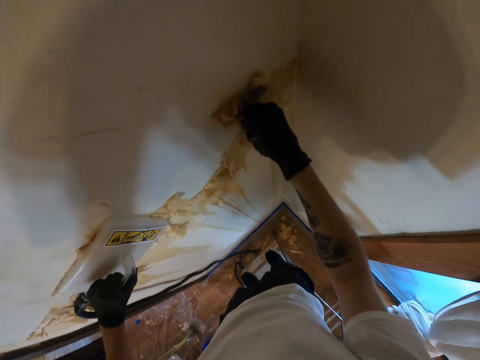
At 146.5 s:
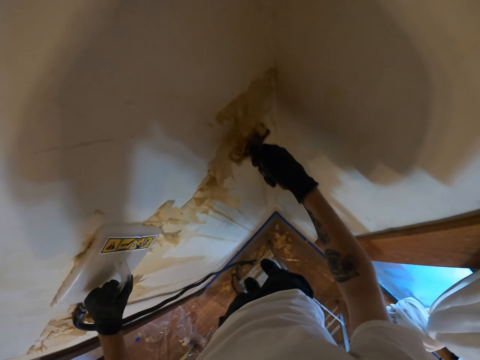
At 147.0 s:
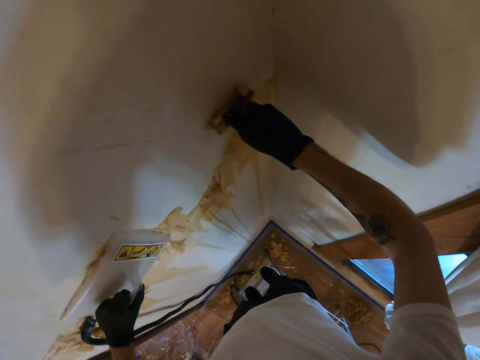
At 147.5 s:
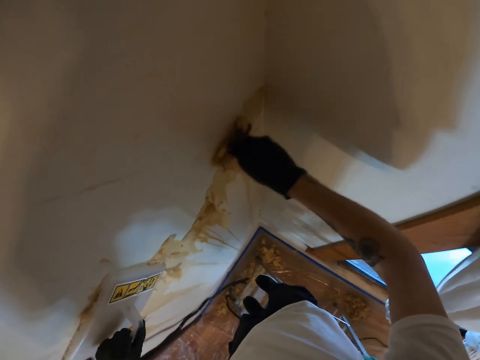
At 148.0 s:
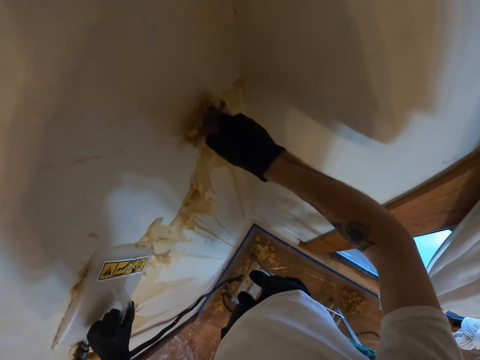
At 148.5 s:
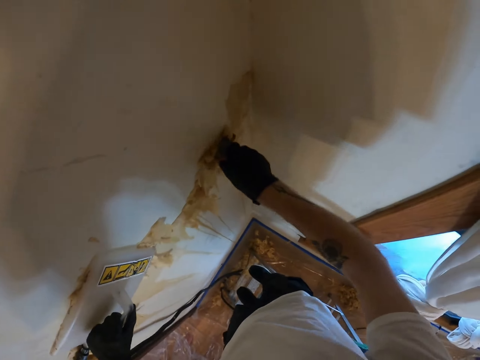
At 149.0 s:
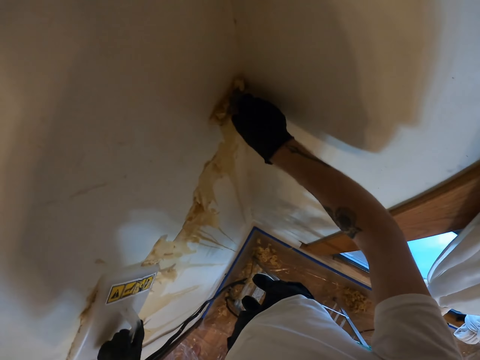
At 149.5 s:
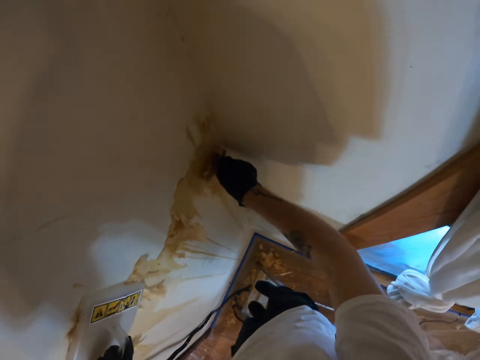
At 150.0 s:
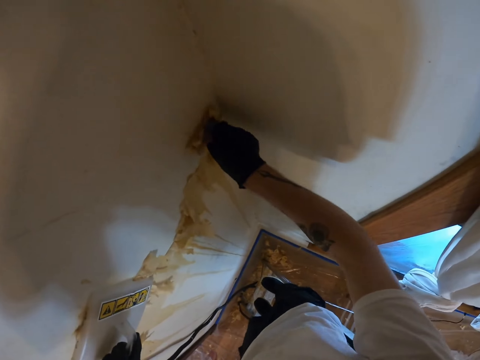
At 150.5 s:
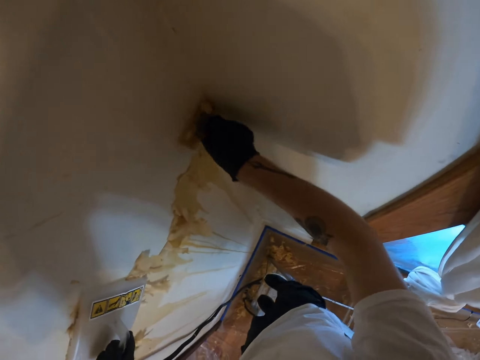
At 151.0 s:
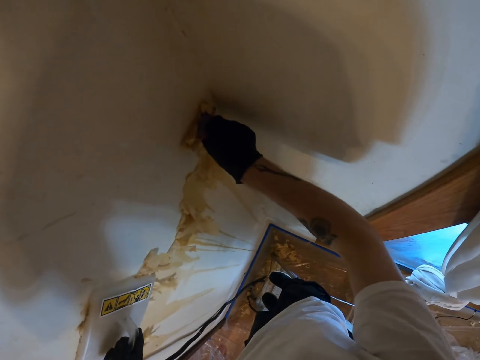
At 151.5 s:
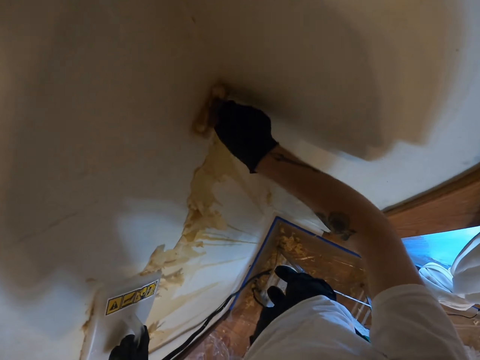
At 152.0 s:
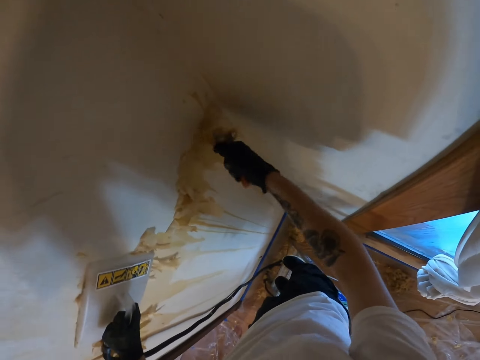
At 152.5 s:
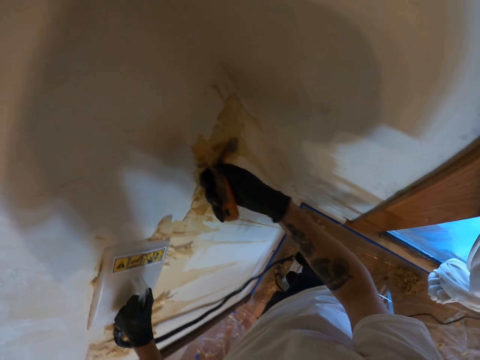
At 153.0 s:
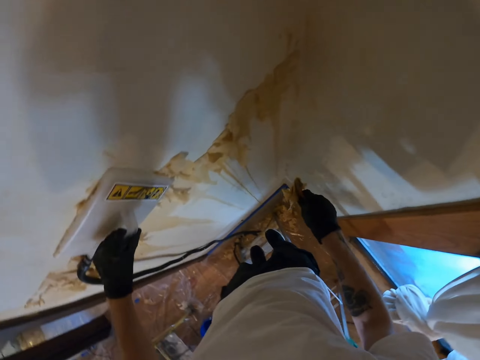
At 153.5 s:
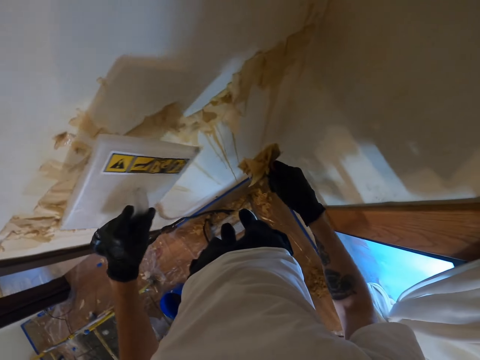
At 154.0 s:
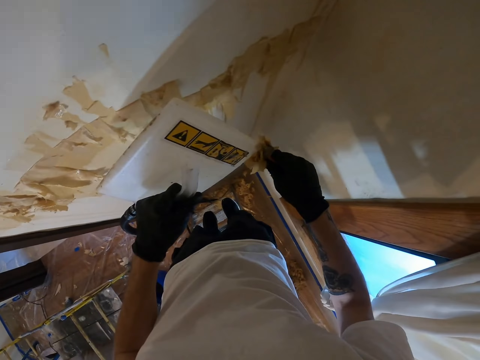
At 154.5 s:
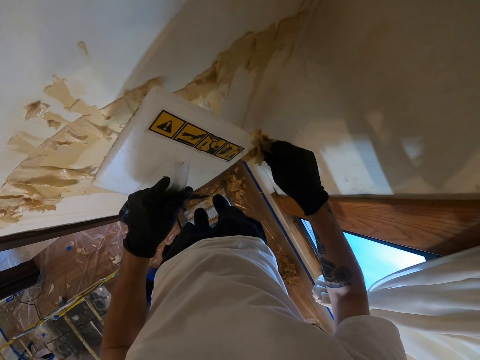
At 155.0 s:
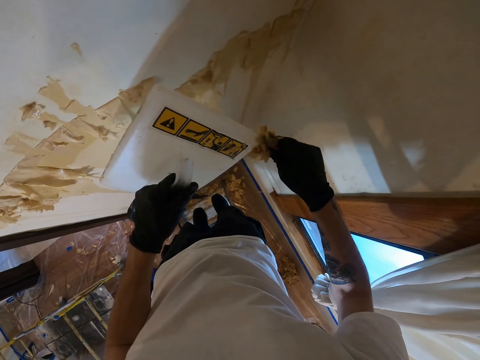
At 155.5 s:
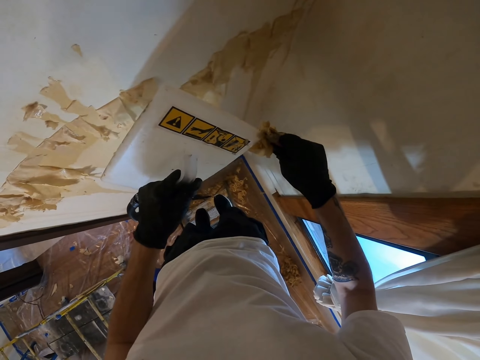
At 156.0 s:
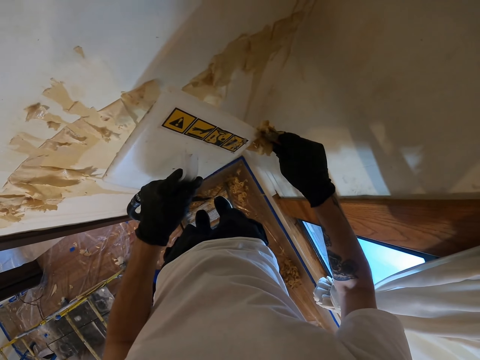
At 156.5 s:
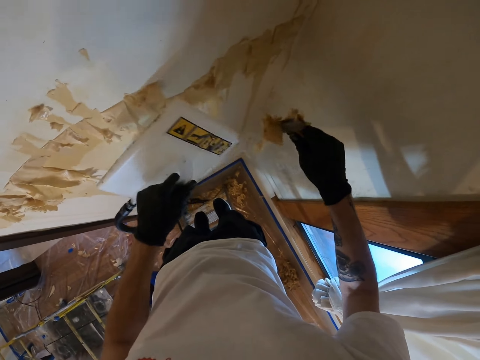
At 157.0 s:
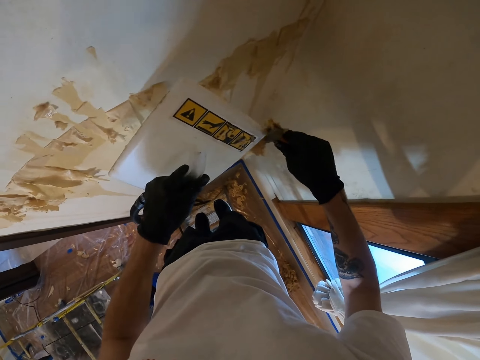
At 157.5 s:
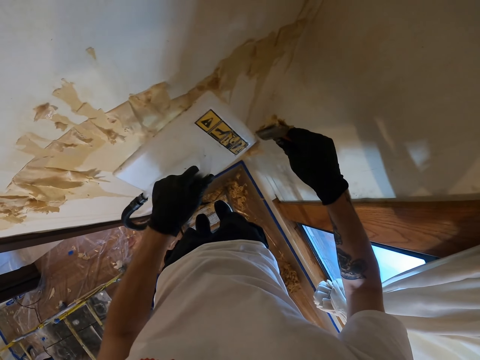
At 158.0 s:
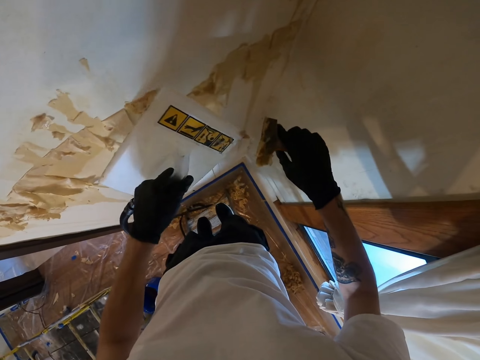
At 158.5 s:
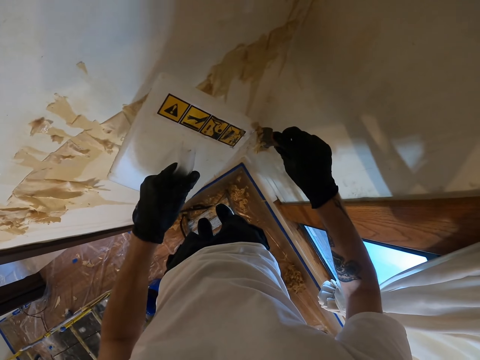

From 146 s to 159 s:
The camera wearer wipes the scraper with the wallpaper remover.

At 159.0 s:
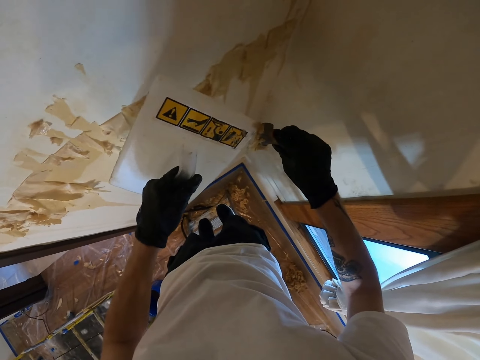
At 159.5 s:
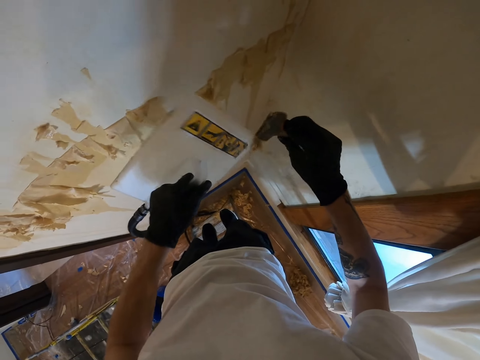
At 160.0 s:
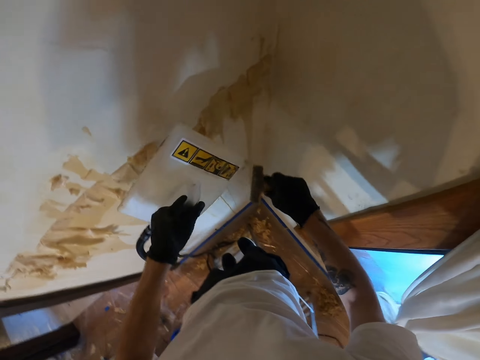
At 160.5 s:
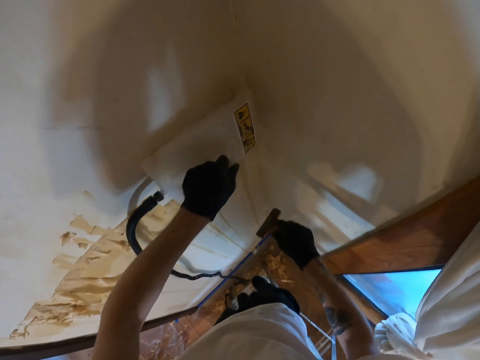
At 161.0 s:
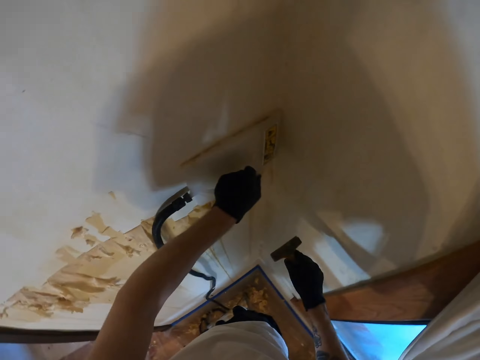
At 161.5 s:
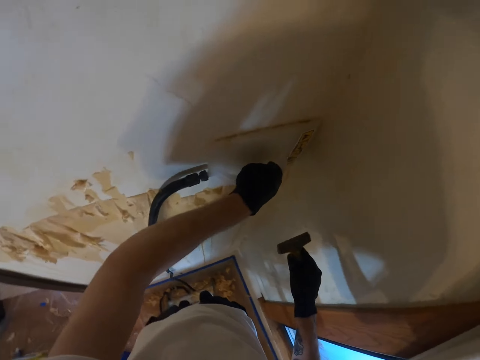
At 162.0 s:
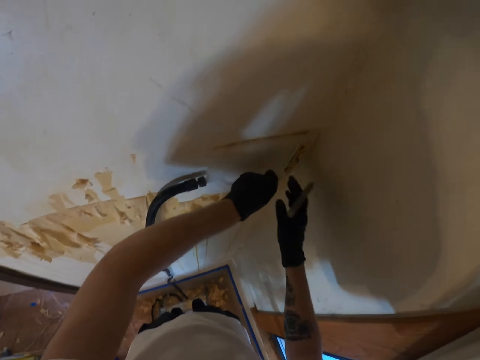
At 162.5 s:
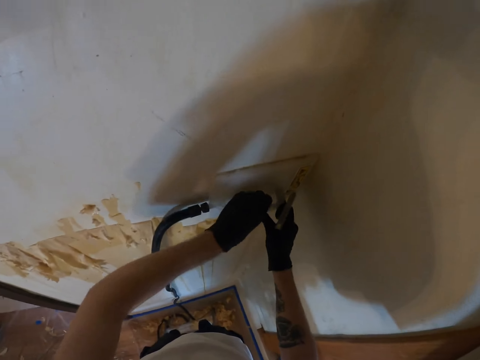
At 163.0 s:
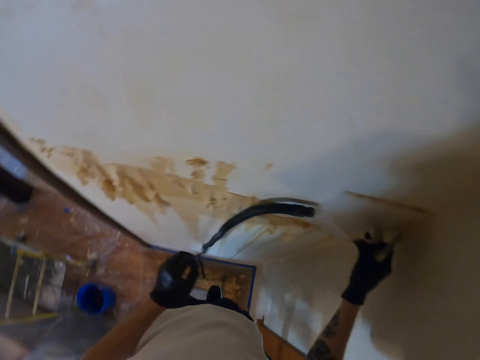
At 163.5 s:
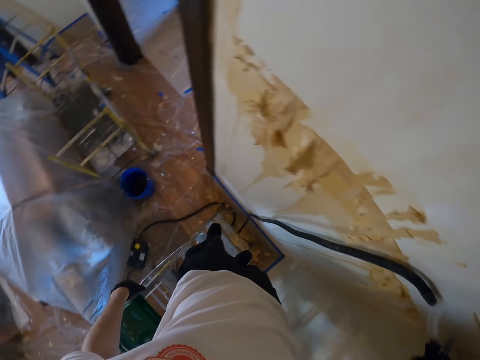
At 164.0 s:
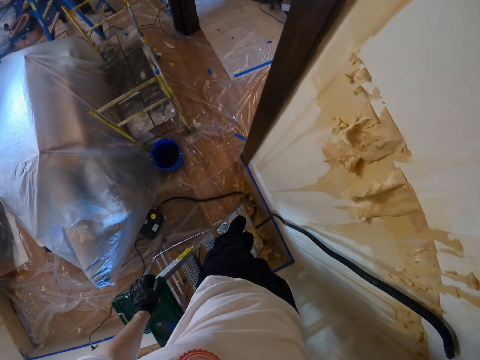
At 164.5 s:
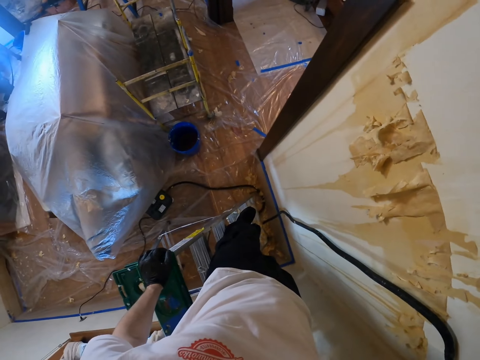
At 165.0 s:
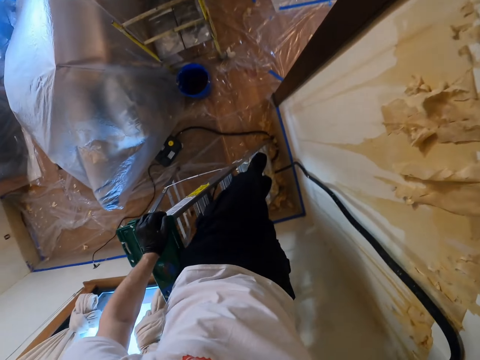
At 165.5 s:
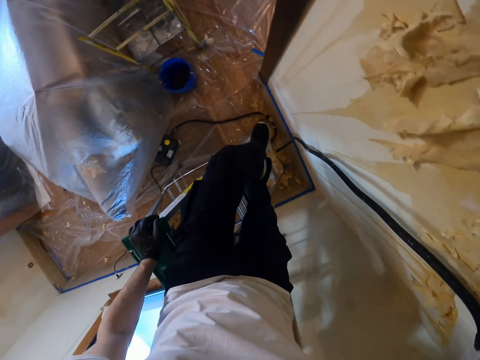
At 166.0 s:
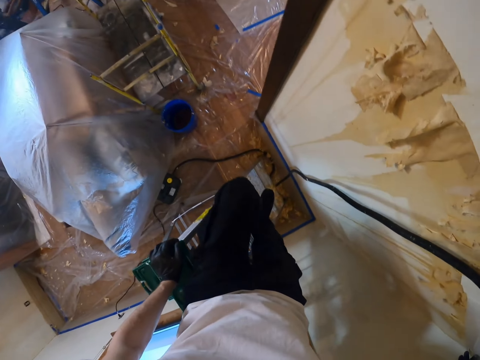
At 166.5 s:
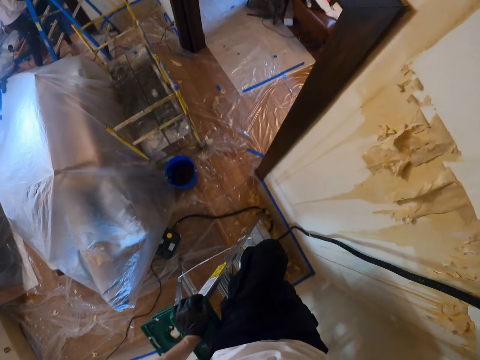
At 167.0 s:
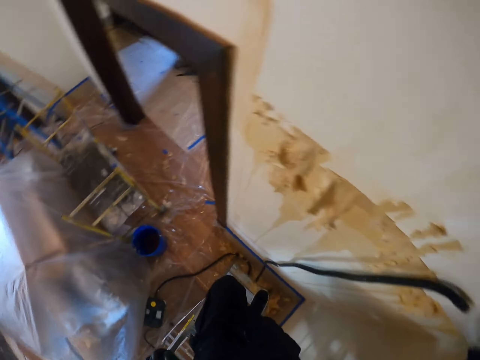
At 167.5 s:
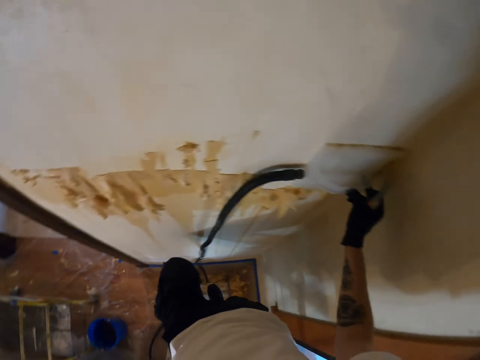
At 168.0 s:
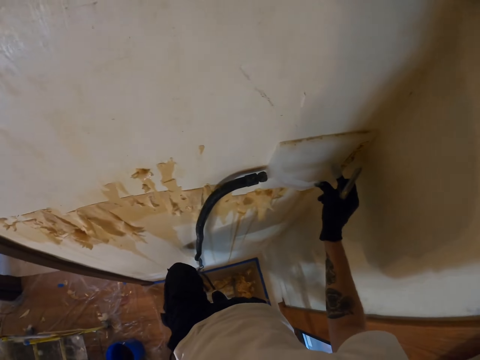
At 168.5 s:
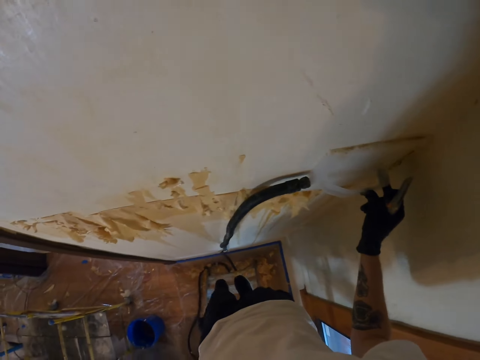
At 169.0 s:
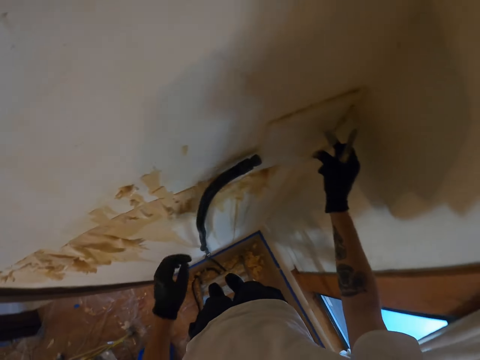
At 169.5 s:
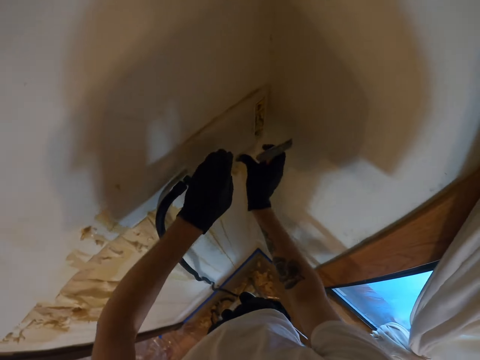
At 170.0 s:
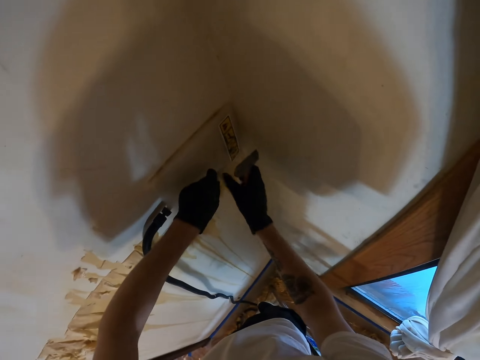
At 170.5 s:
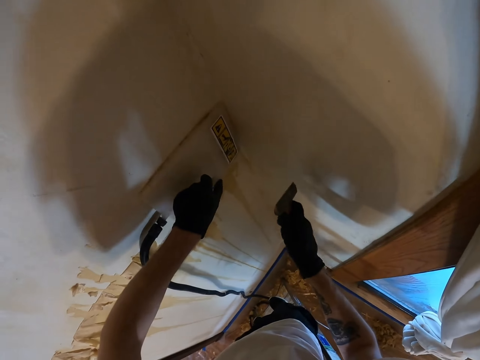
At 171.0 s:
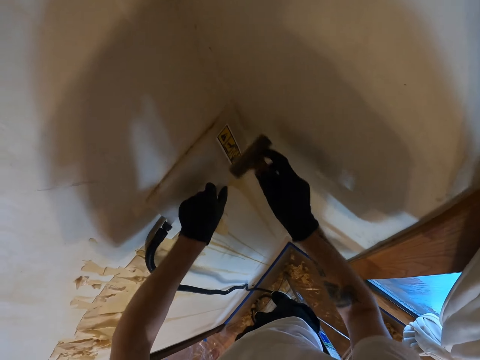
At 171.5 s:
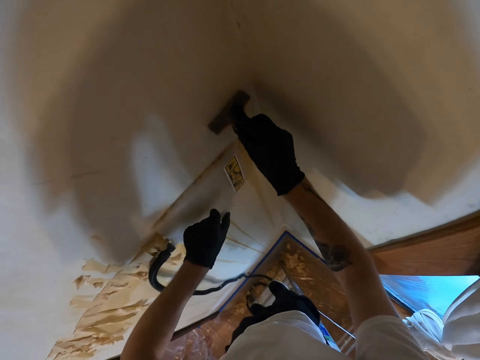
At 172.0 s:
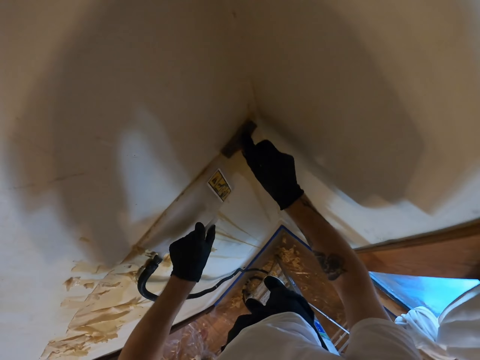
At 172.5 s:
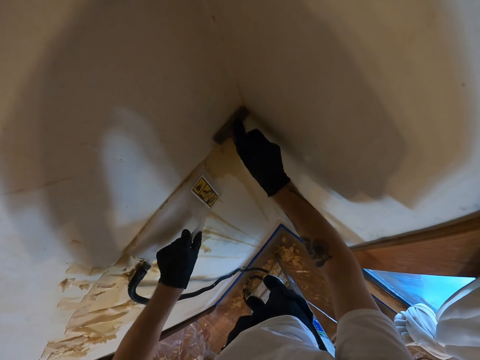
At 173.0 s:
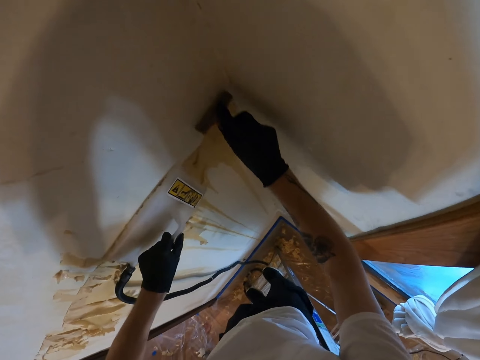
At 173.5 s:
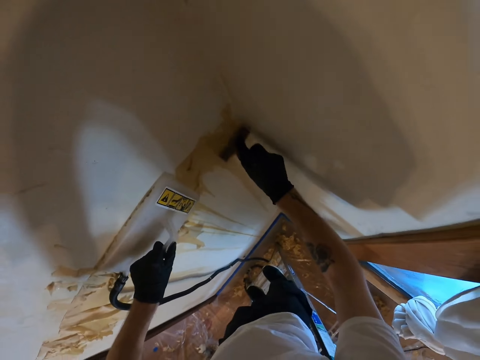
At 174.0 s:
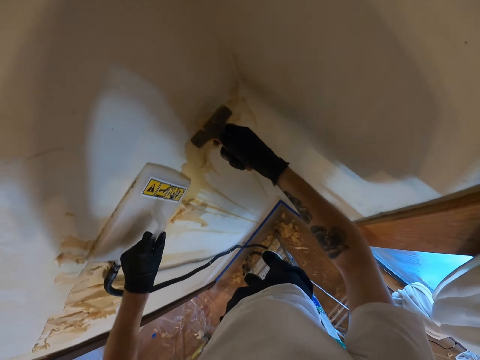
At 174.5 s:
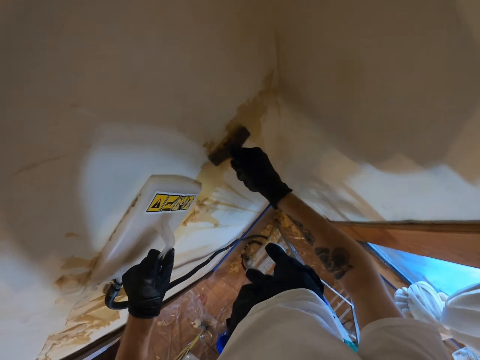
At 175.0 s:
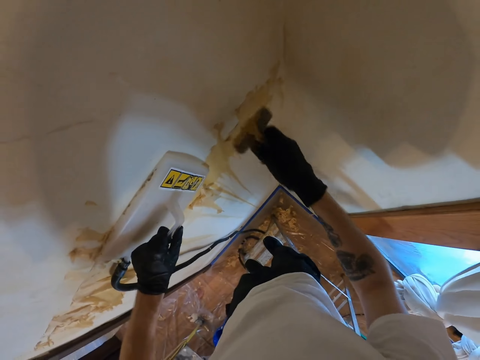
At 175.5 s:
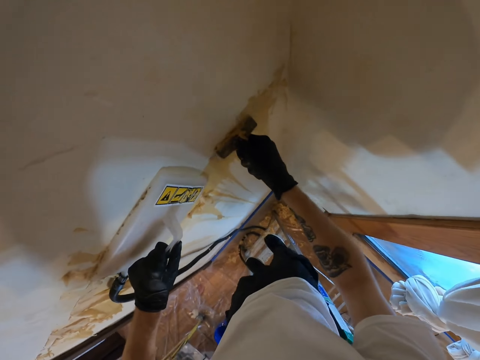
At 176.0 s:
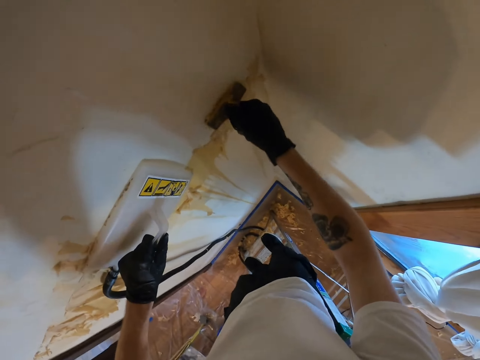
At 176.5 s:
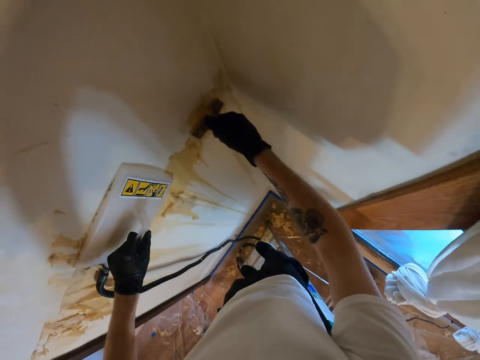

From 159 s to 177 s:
The camera wearer puts the wallpaper remover on the wallpaper. They look around the room. They scrub the wallpaper with the scraper.
